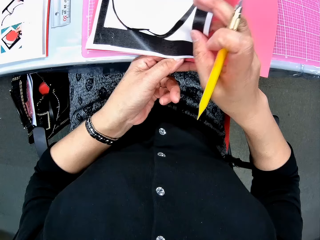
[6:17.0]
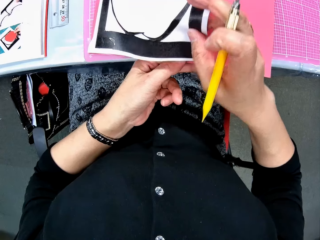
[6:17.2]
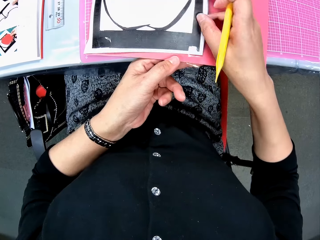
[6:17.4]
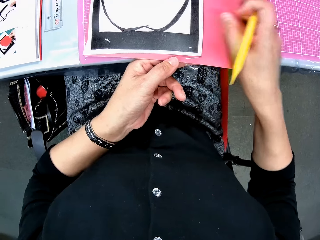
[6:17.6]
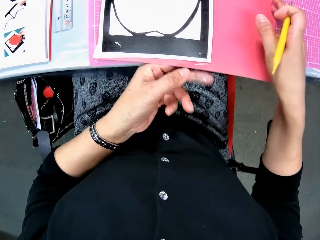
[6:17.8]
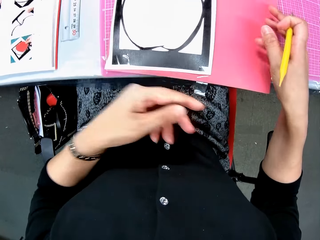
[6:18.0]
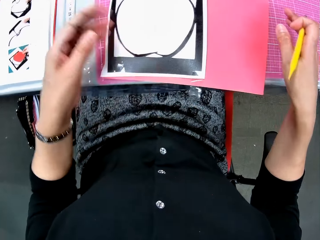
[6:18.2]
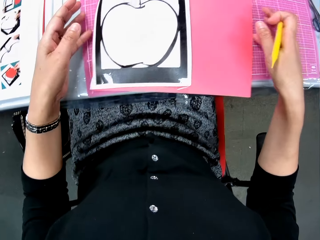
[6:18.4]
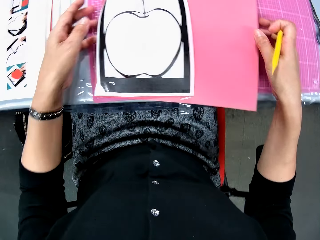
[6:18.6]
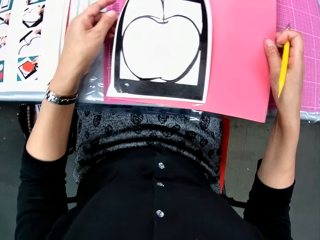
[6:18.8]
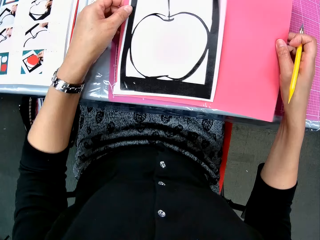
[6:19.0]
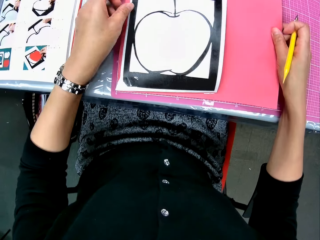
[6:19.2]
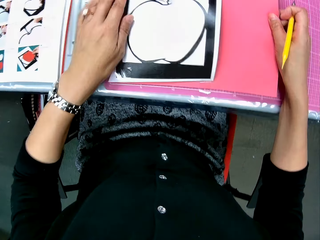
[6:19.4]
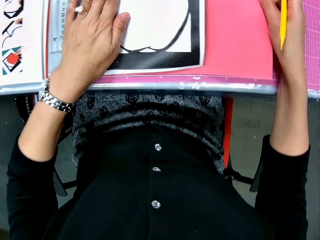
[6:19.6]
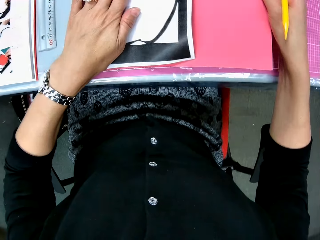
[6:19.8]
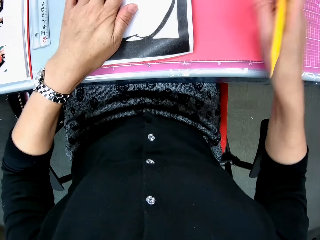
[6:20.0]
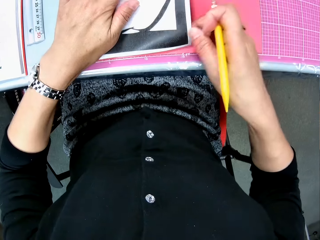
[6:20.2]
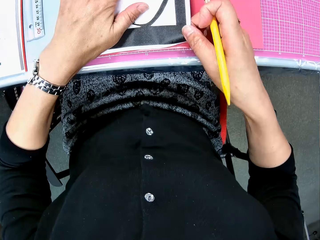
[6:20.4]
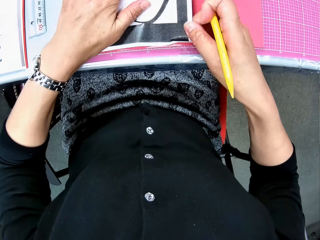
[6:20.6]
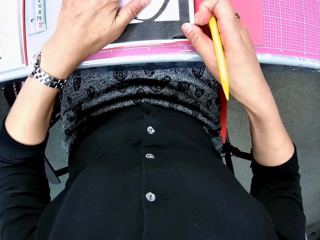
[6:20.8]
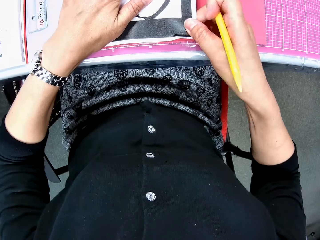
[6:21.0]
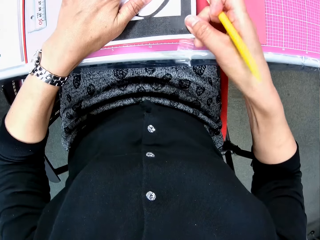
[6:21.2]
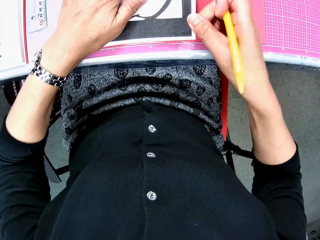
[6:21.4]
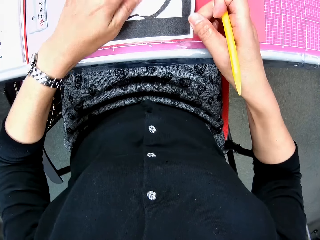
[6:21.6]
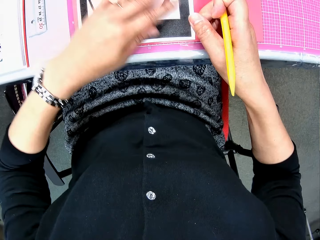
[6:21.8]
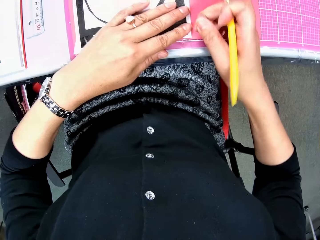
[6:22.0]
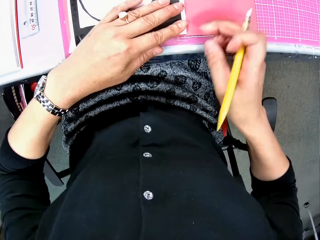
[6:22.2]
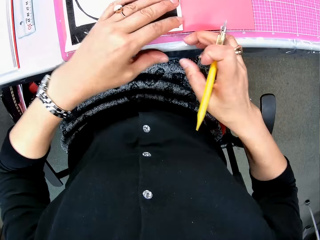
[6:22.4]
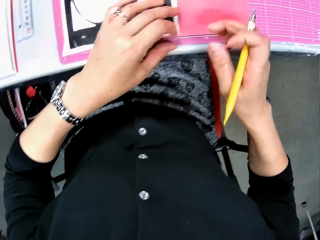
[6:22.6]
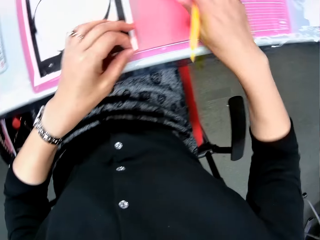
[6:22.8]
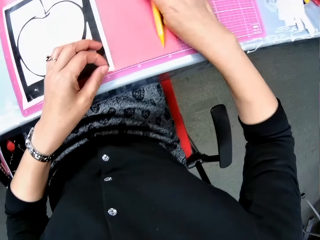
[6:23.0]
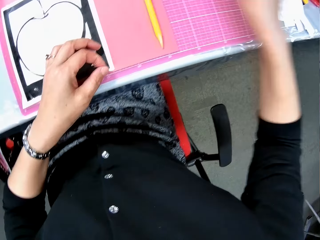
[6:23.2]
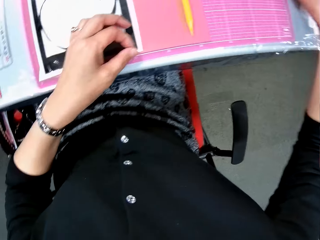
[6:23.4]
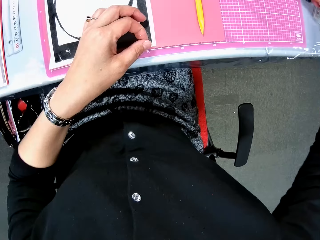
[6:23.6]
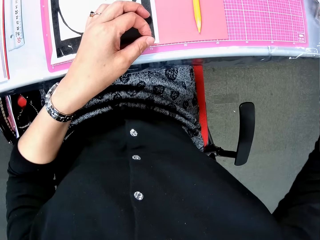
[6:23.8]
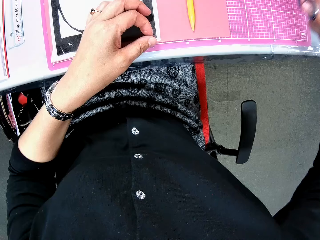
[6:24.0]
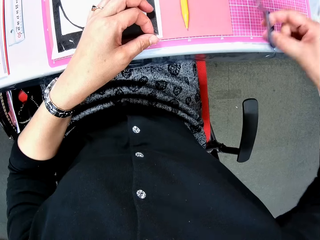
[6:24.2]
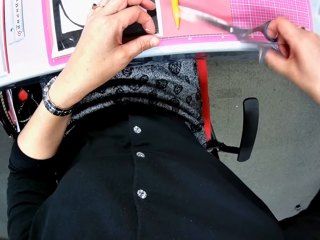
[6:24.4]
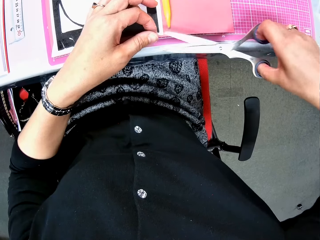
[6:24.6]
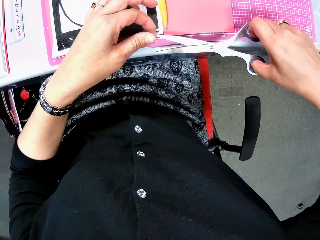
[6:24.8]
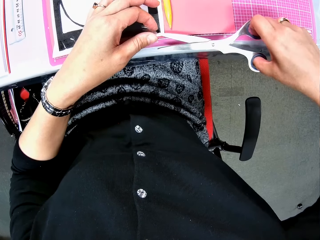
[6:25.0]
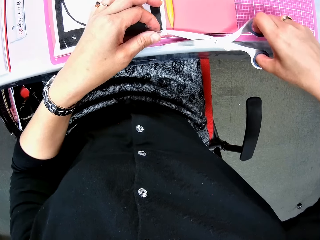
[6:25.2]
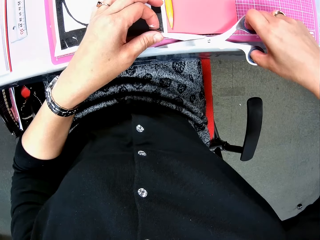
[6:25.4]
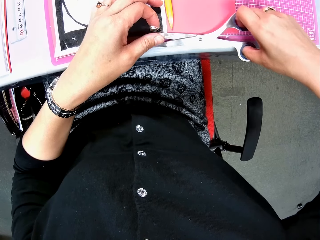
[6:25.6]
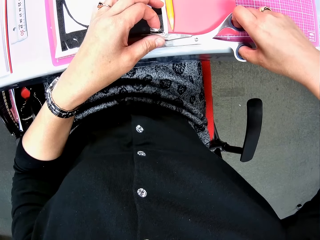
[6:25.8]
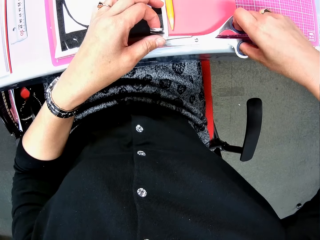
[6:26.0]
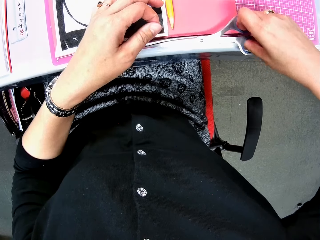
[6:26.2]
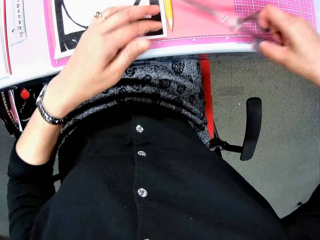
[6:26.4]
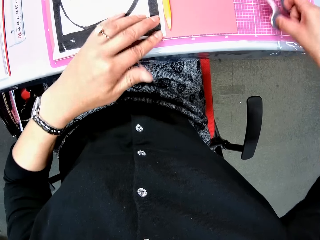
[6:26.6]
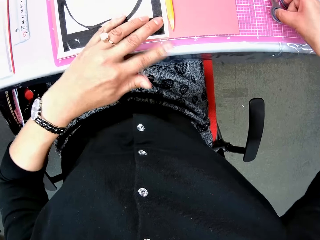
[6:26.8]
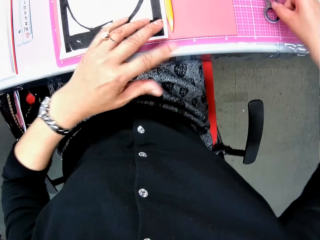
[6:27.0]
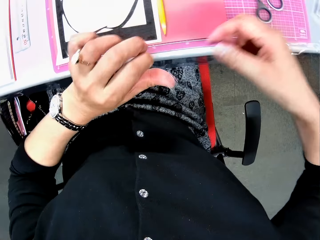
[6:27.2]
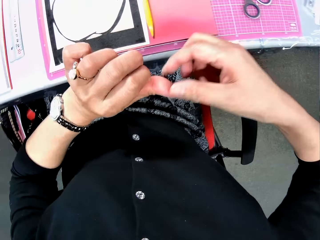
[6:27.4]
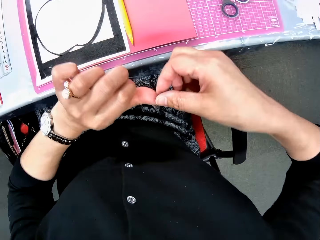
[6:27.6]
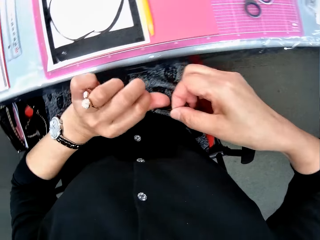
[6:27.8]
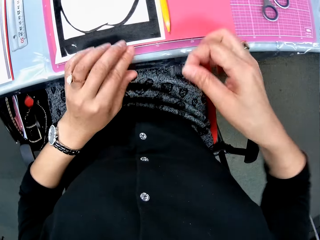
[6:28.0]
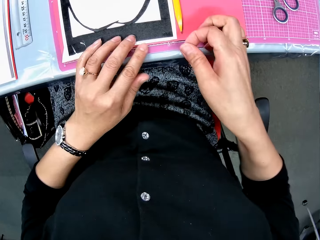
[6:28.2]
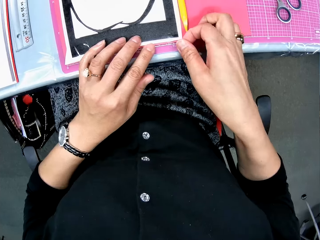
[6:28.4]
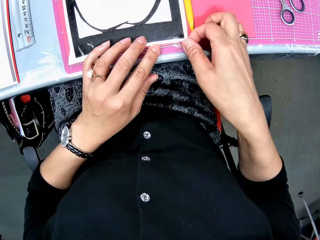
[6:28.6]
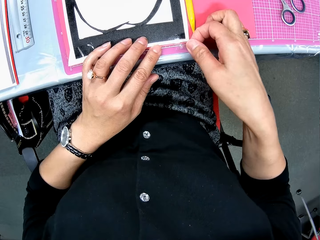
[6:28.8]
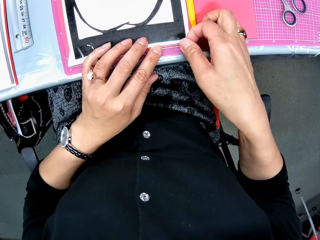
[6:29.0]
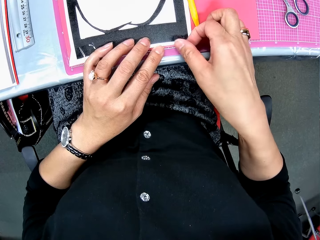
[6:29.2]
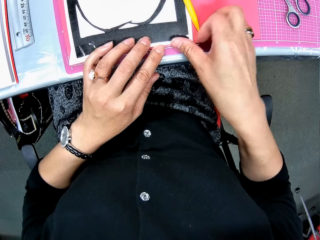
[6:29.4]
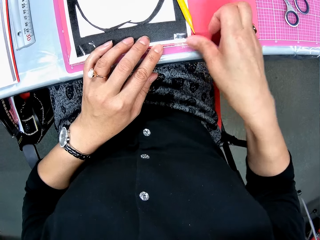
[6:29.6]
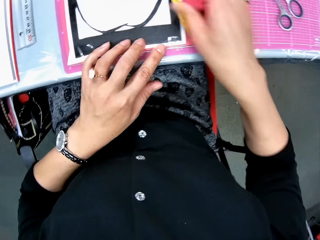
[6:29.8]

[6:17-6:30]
The camera wearer adjusts the paper craft. She raises the paper craft from the Sellotape on the lower right. She raises the Sellotape on the lower right of the paper craft. She takes the scissors from the table. She cuts the Sellotape with the scissors. She joins the Sellotape to the cutting mat. She drops the scissors on the cutting mat. She removes the Sellotape on her left thumb. She pastes the Sellotape on the lower right of the paper craft.

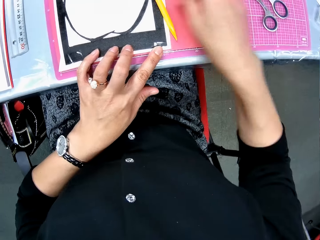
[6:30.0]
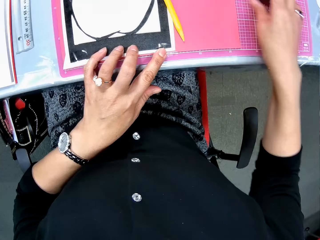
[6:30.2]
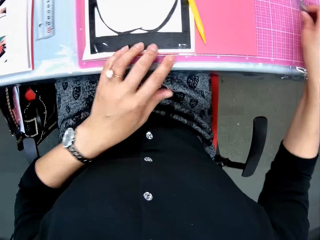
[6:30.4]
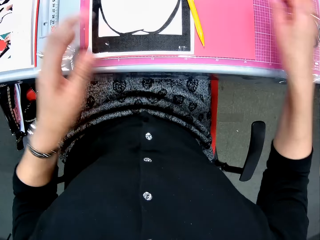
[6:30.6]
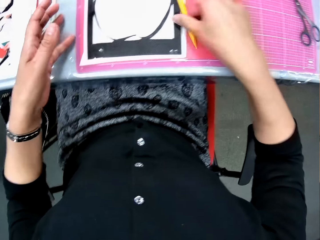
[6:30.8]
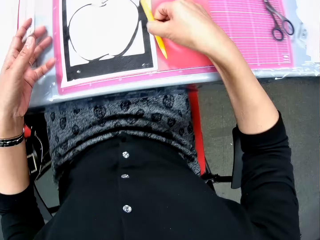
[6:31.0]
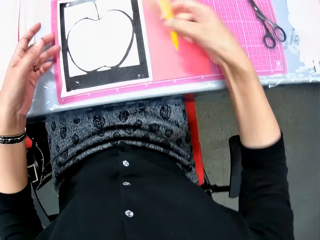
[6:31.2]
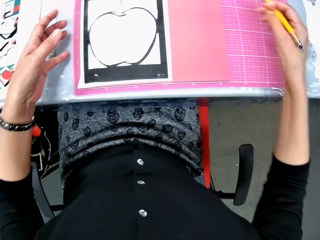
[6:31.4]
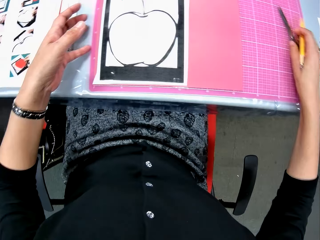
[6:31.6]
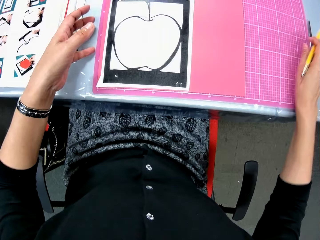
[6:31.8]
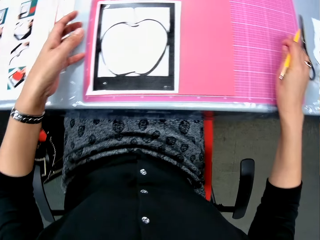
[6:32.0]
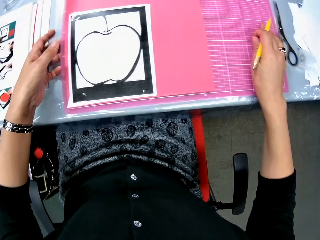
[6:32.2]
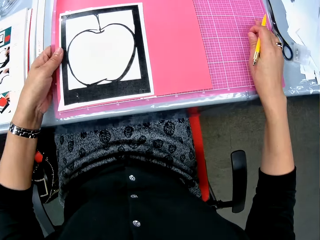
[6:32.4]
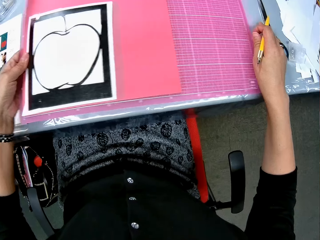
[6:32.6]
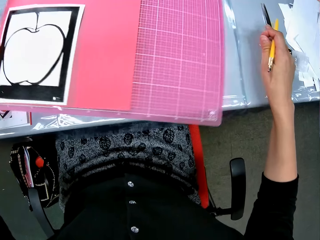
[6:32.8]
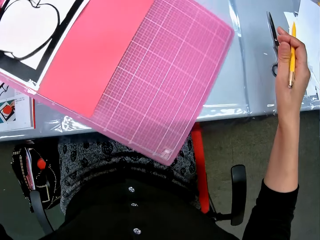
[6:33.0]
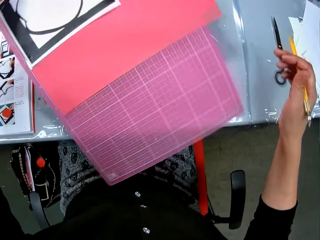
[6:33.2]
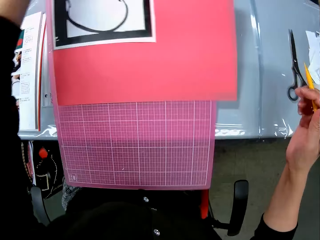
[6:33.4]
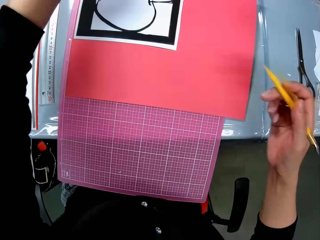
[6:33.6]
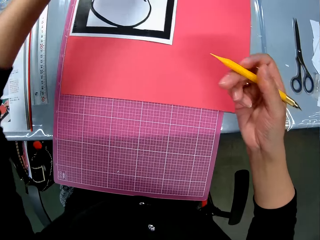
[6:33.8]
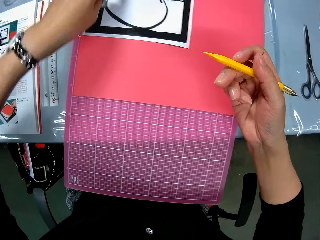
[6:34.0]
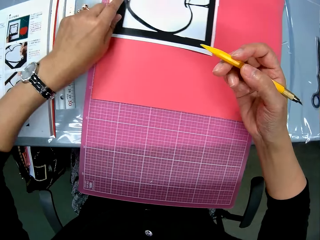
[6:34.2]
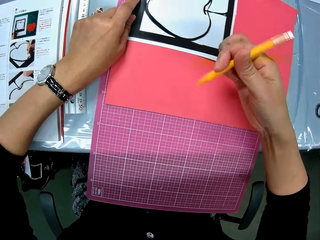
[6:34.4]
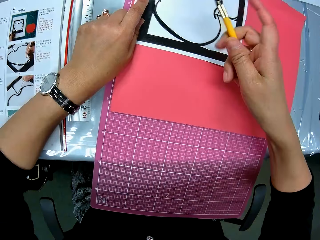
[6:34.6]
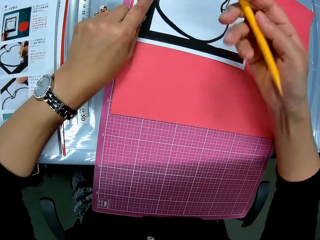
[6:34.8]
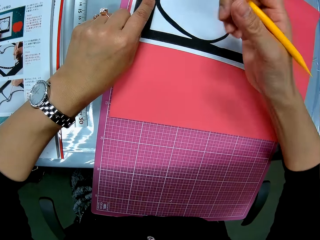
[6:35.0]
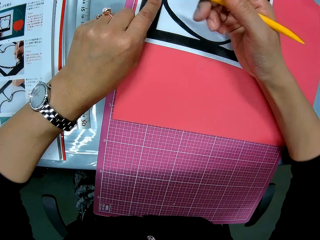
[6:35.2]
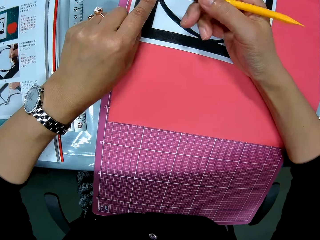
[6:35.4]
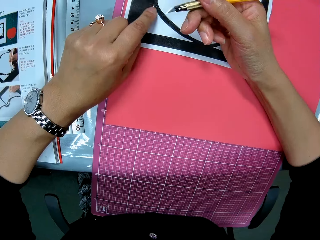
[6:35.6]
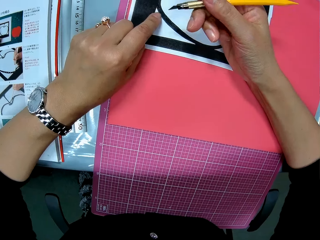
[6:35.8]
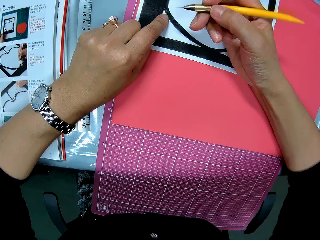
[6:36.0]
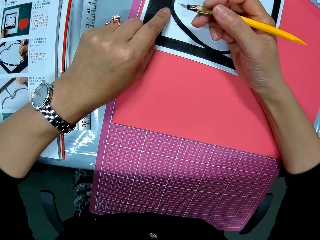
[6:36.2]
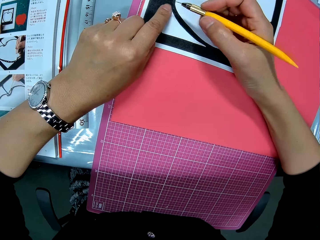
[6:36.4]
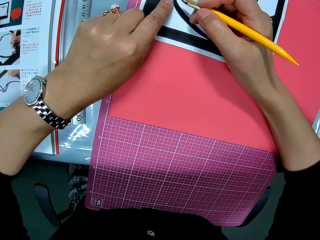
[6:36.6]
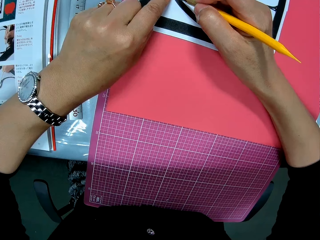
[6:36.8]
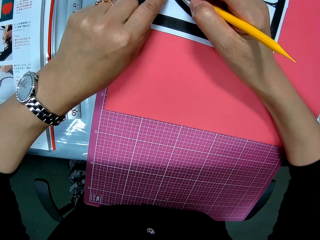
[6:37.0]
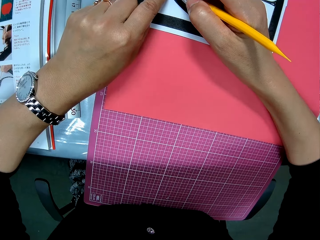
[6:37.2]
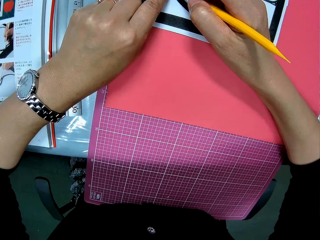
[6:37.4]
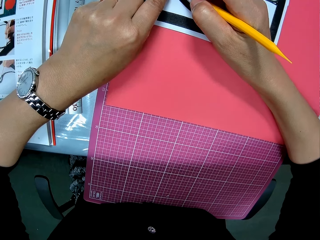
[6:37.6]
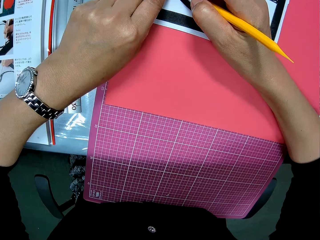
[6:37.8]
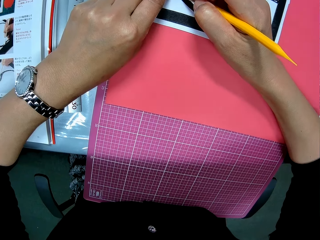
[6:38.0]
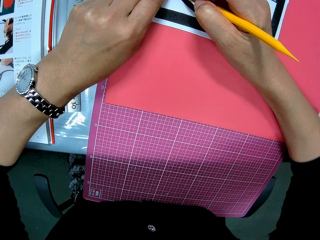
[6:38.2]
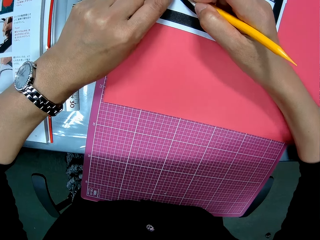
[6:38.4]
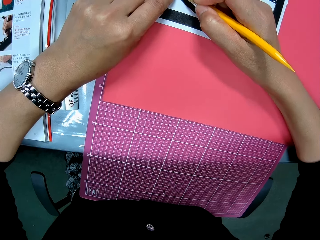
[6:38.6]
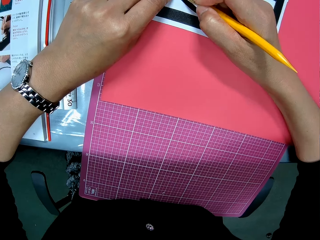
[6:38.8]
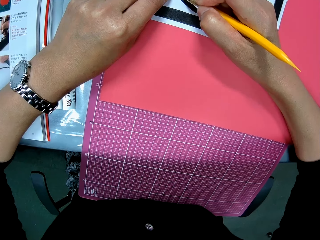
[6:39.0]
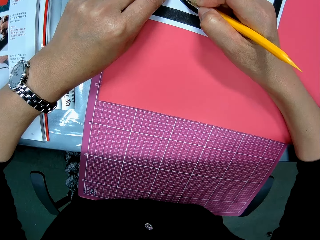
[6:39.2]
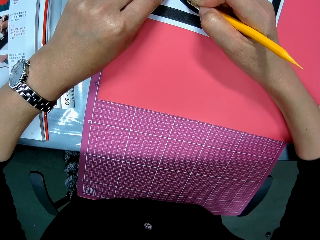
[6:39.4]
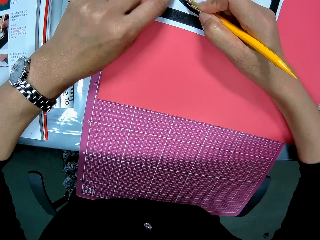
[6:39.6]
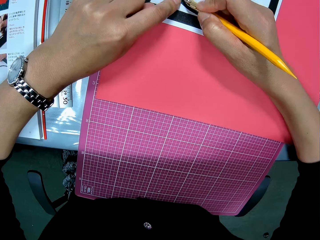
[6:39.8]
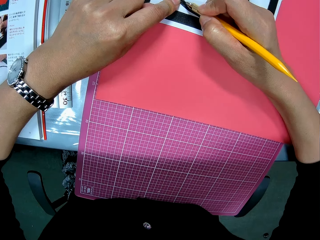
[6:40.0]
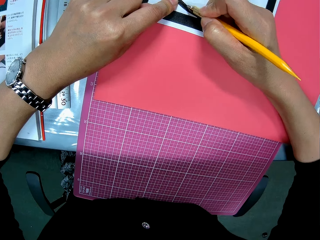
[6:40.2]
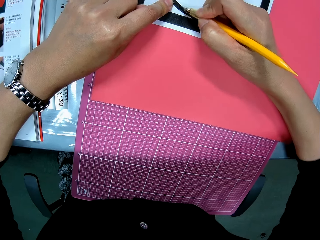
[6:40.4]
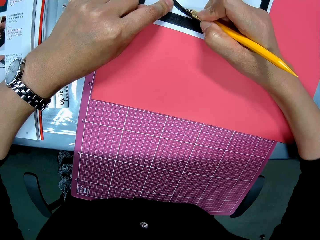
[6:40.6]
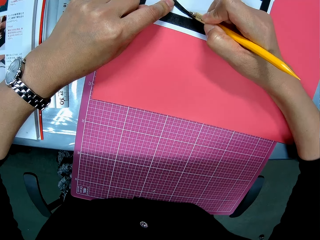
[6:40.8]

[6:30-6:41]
The camera wearer adjusts the scissors to the right on the cutting mat. She touches the scissors. She picks up the craft knife from the cutting mat. She moves the scissors from the cutting mat to the table. She rotates the cutting mat on the table. She flips the craft knife in her right hand. She continues to cut the paper craft with the craft knife.
